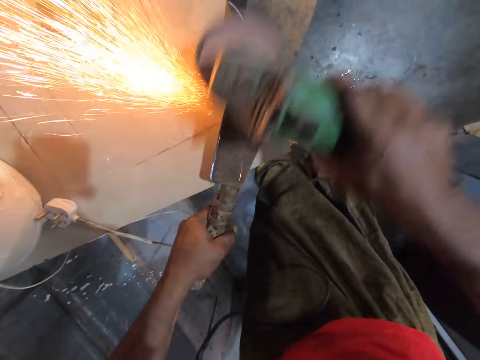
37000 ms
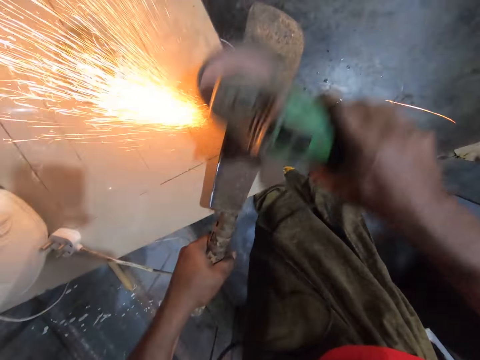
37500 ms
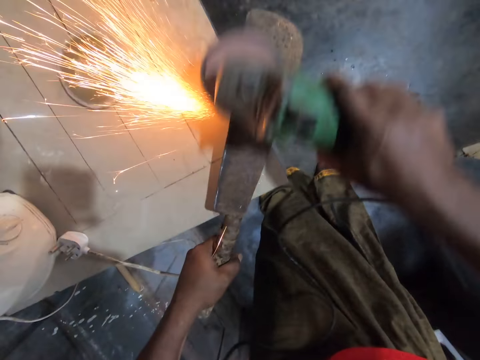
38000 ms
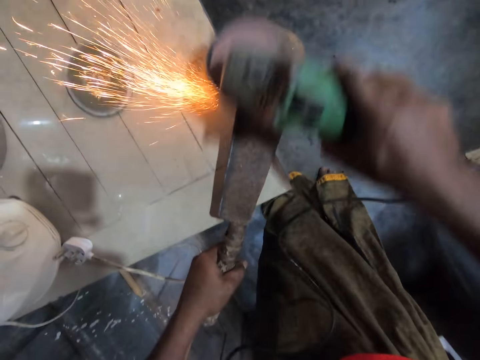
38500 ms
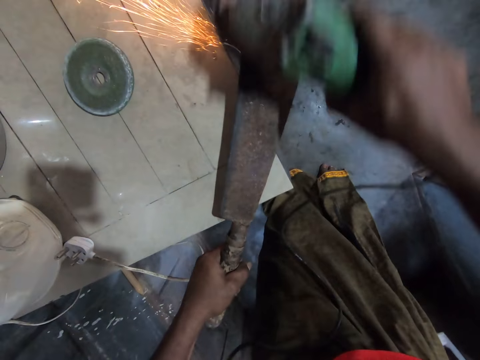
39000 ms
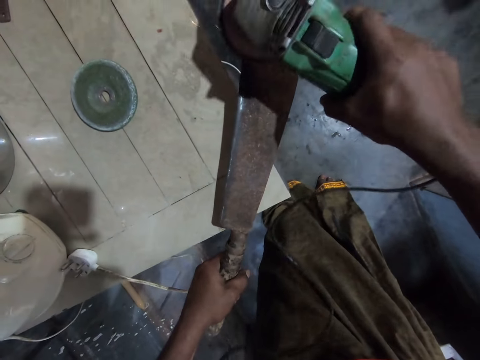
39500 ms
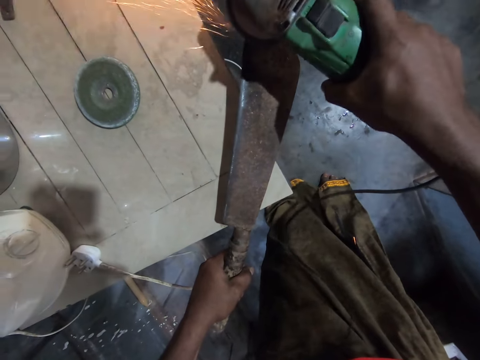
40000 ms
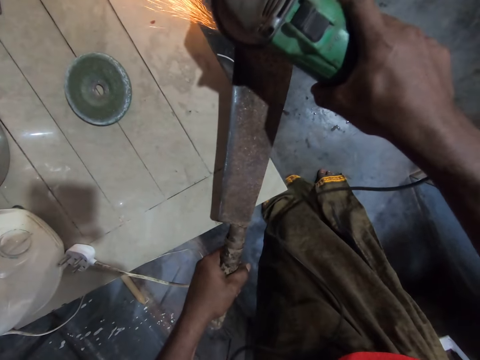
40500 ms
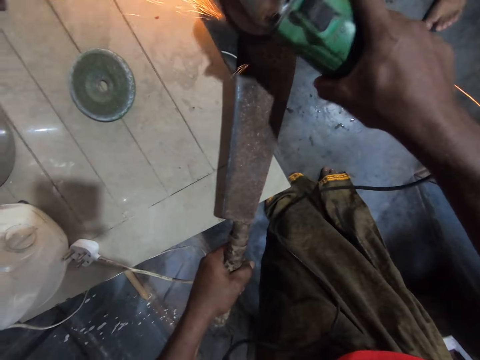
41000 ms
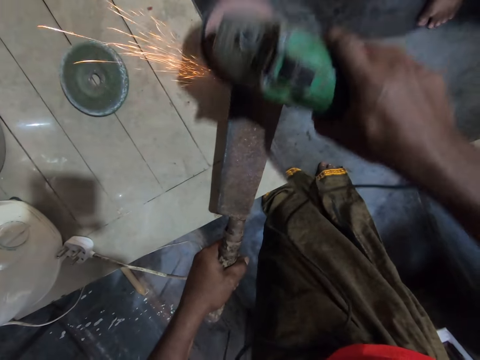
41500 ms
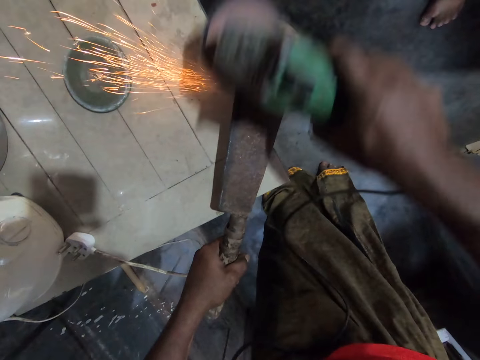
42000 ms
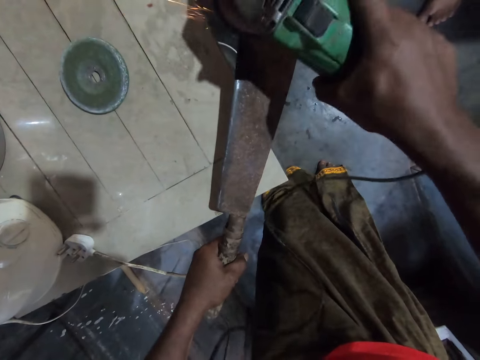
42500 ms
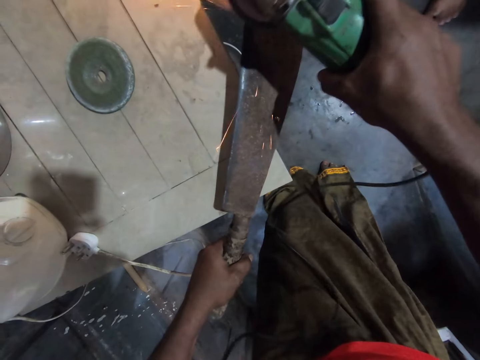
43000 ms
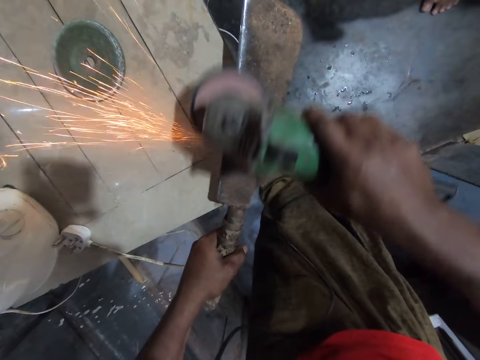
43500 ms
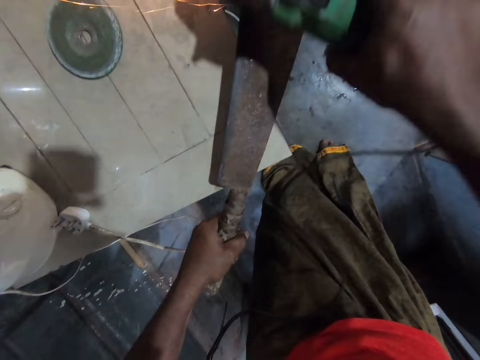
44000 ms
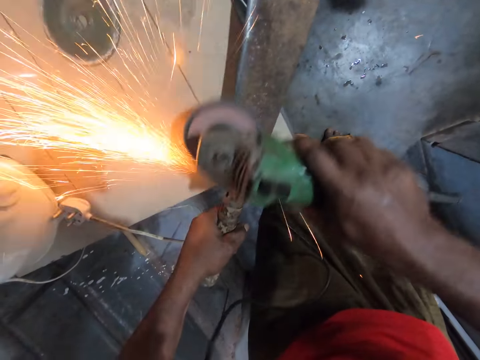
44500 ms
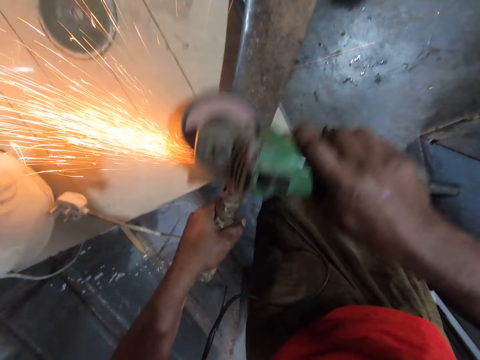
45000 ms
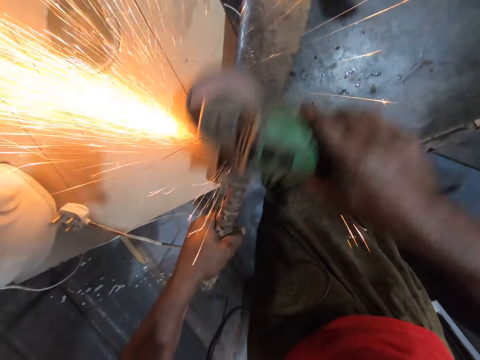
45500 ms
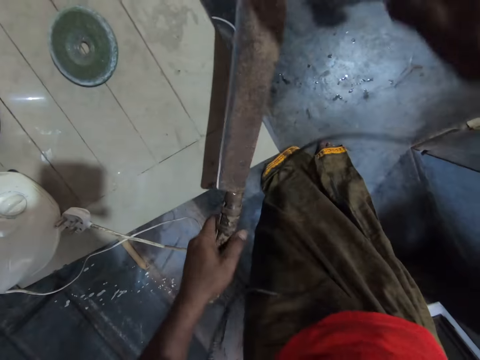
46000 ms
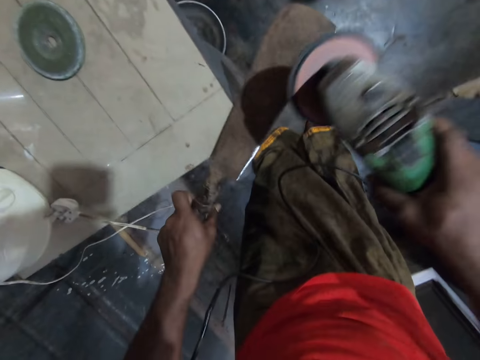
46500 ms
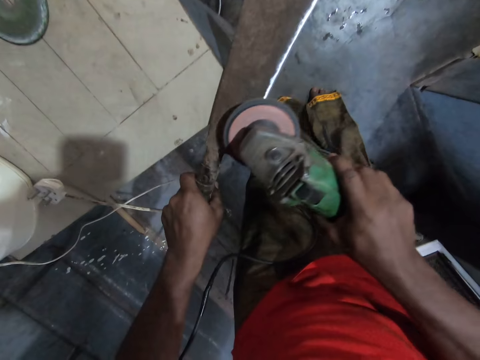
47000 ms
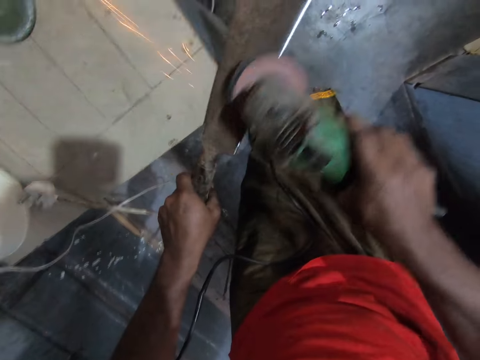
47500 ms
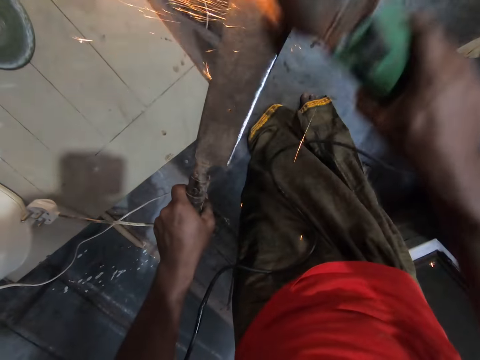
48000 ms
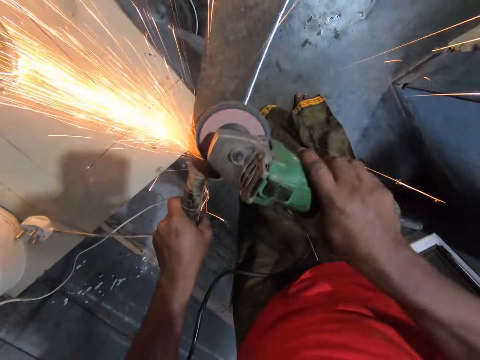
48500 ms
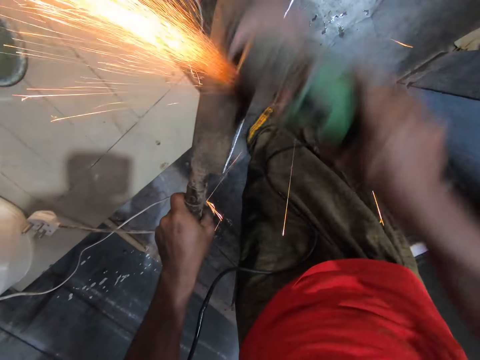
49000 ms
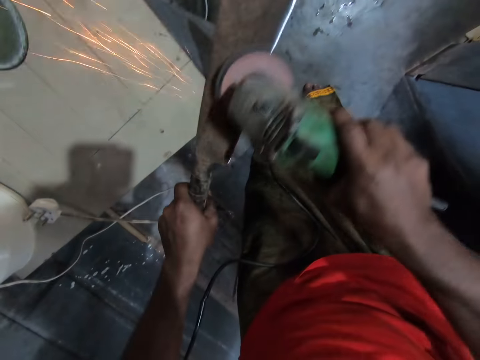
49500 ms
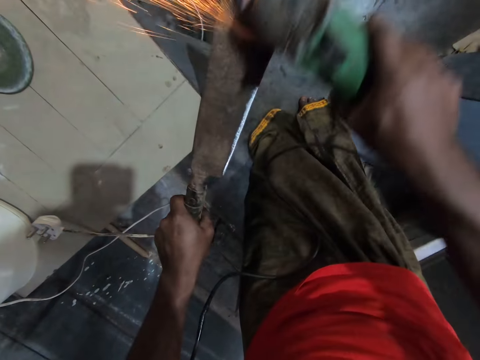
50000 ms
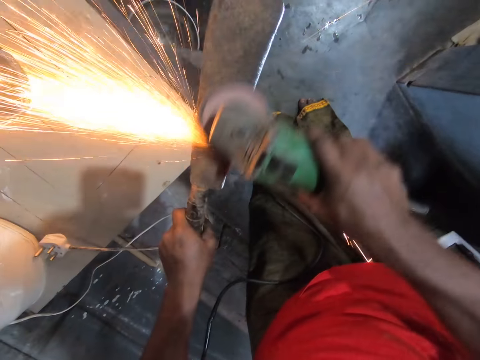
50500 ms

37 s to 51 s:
The camera wearer turns the knife. They sharpen the knife.

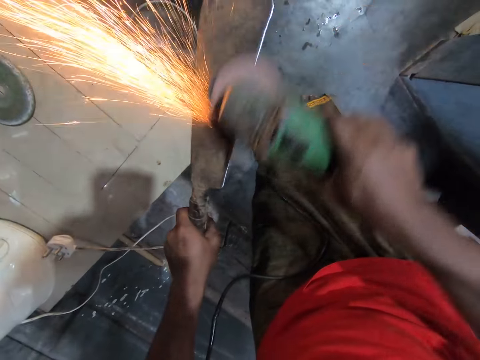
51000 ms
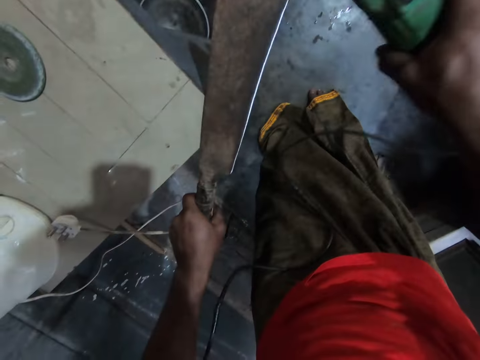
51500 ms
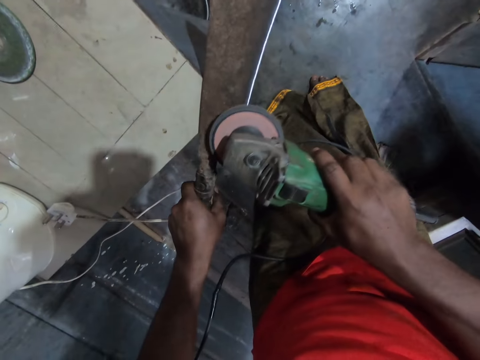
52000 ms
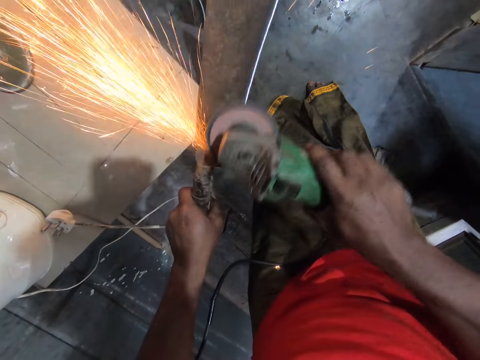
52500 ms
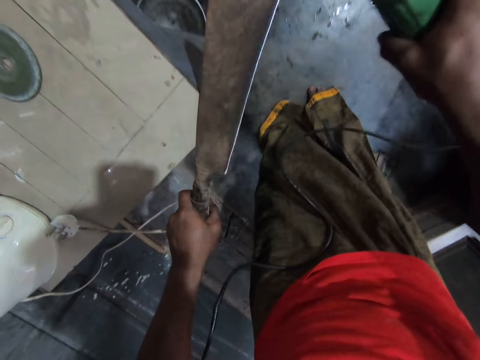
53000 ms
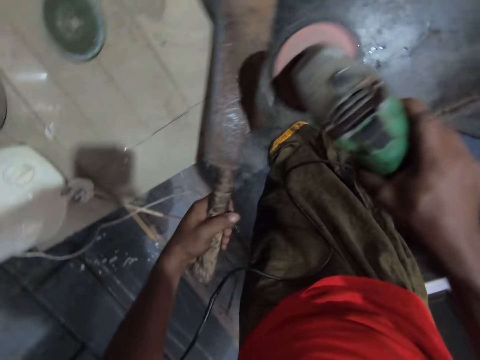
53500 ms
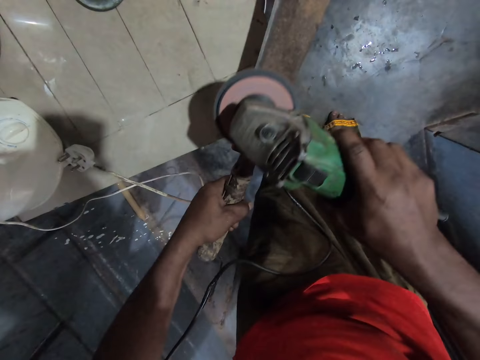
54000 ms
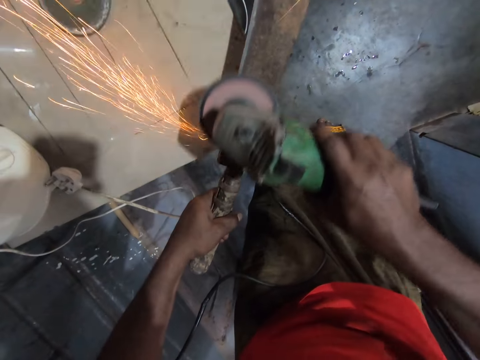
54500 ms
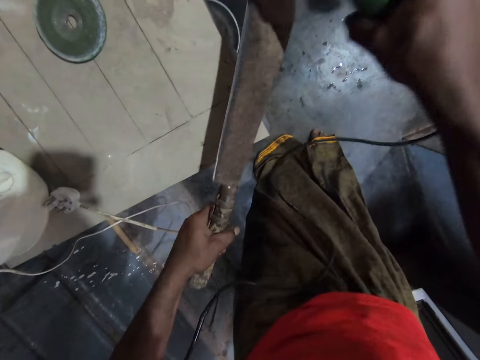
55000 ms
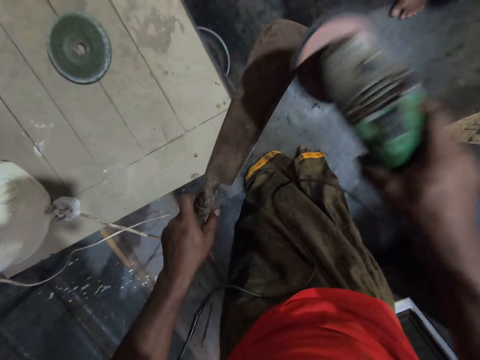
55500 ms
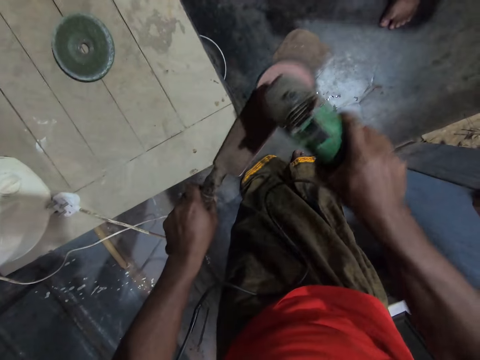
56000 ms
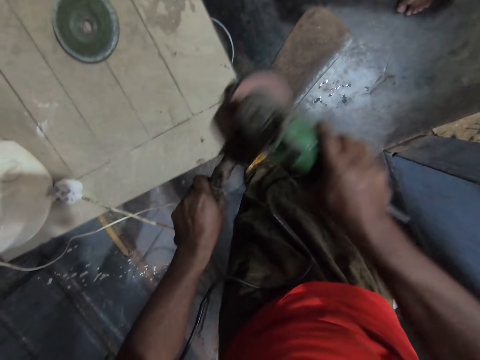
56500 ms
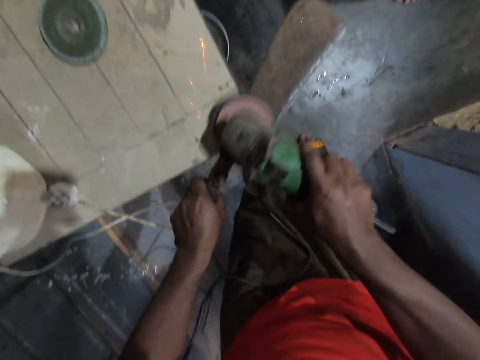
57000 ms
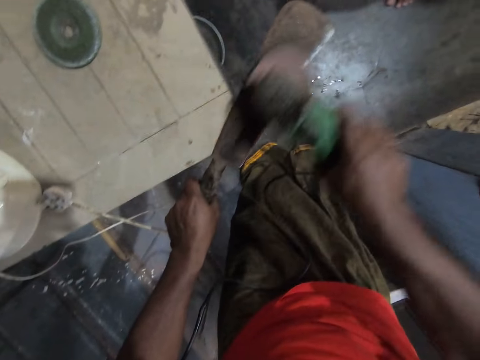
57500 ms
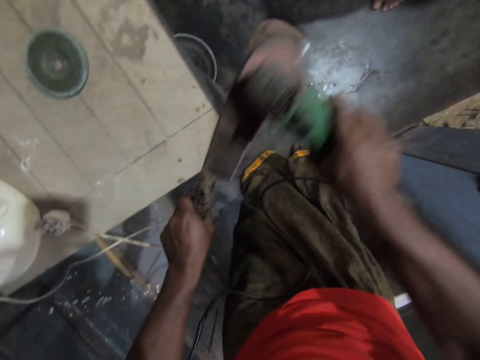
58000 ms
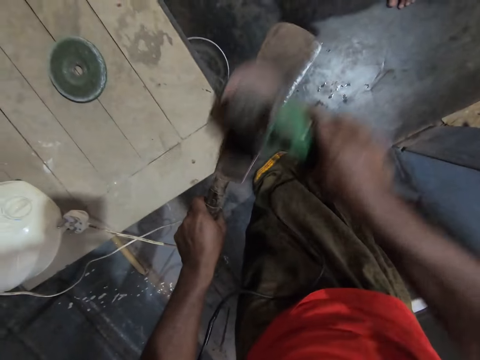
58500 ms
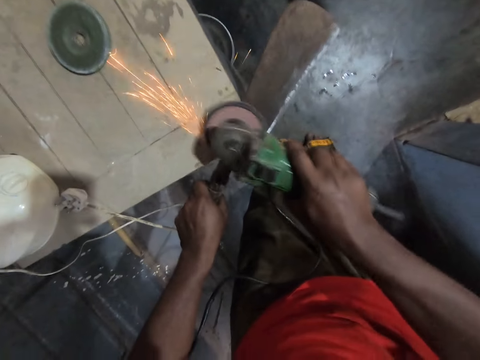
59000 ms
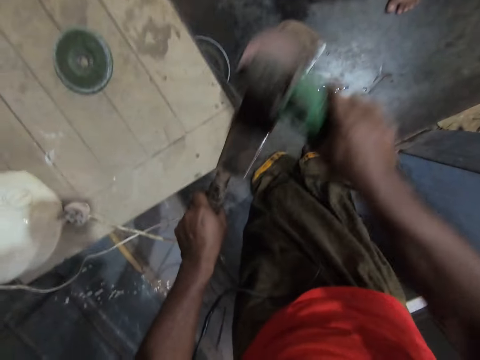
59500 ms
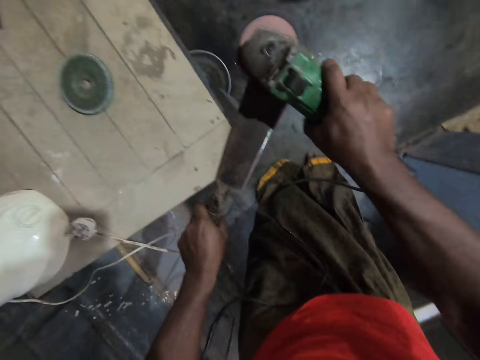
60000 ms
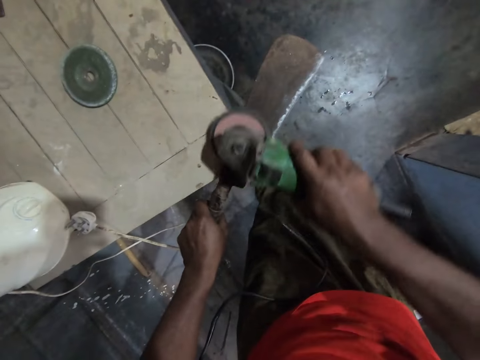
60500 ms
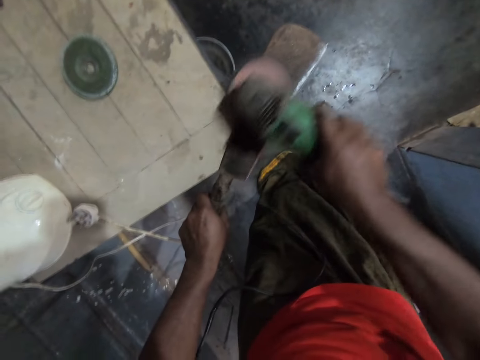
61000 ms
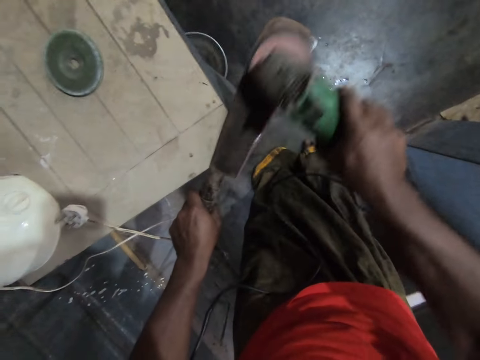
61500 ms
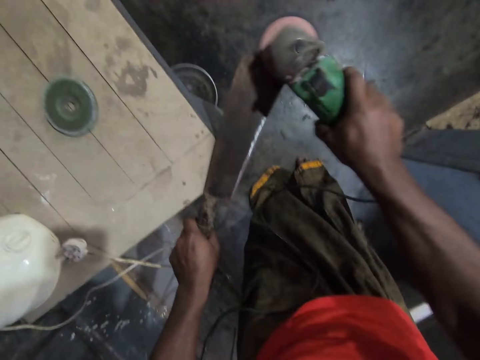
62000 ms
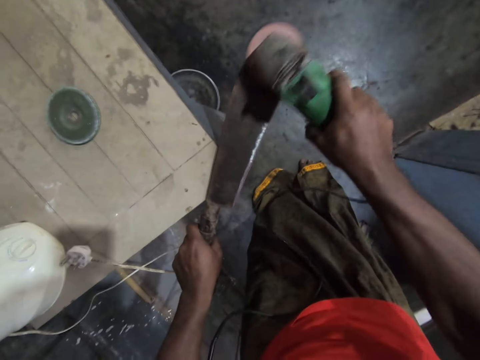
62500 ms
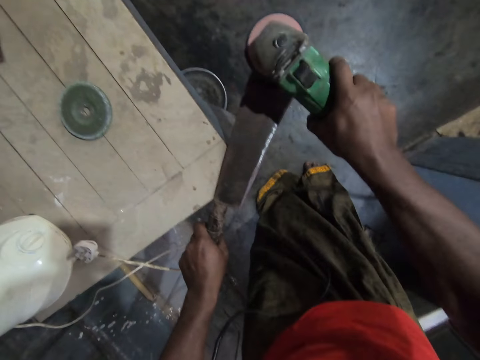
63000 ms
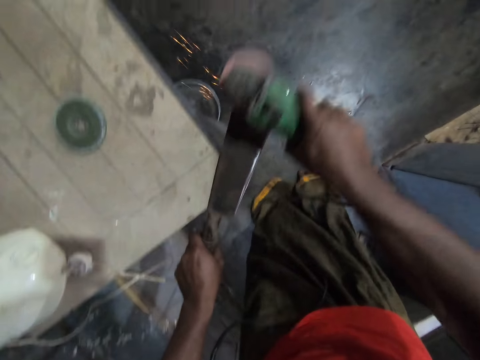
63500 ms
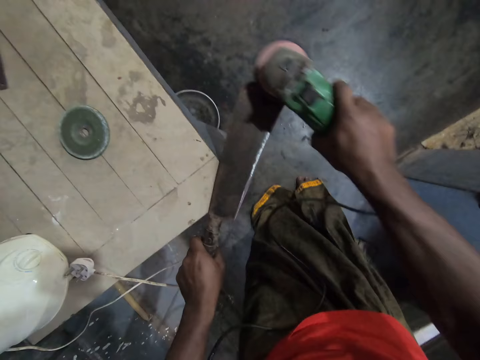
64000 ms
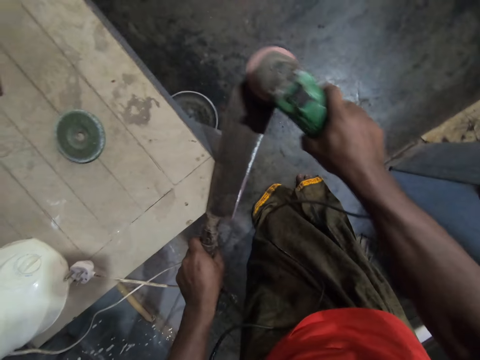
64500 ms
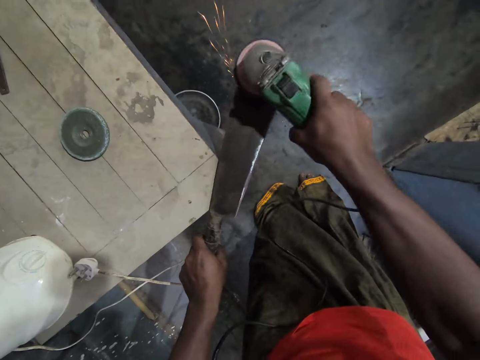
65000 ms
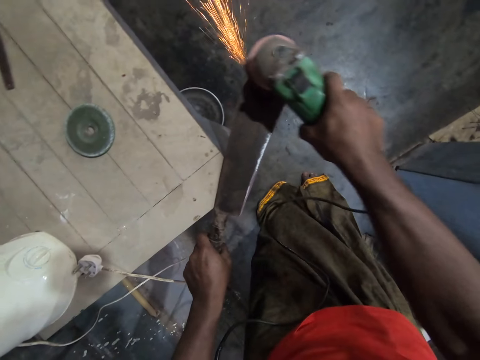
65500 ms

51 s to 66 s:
The camera wearer turns the knife. They sharpen the knife.
